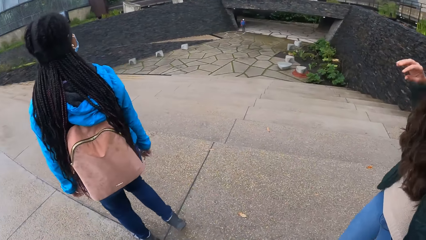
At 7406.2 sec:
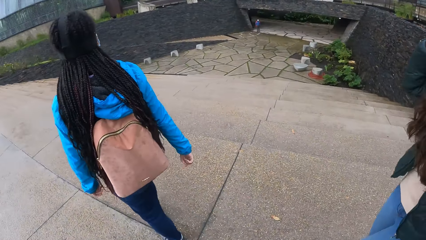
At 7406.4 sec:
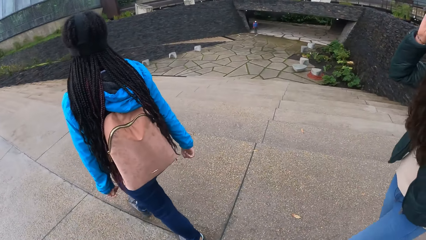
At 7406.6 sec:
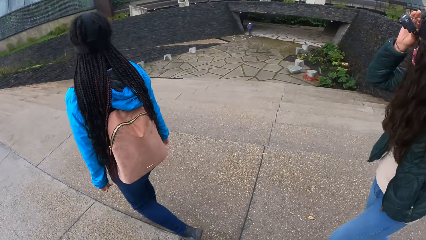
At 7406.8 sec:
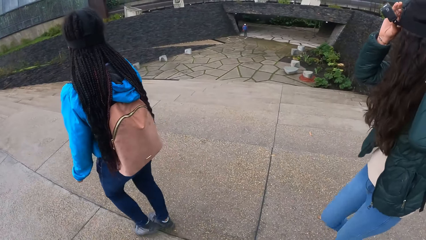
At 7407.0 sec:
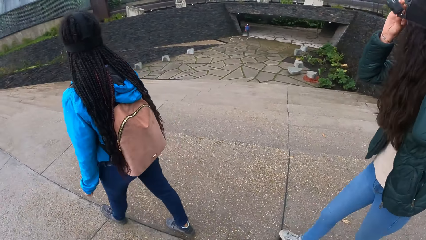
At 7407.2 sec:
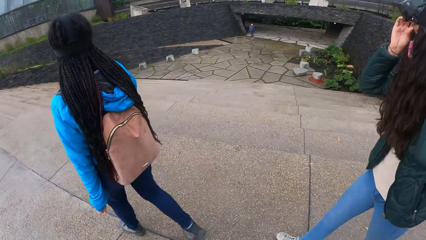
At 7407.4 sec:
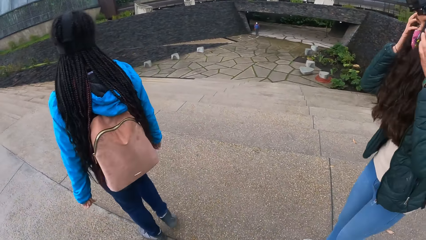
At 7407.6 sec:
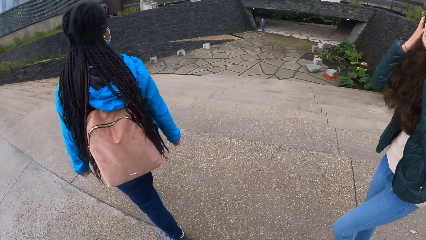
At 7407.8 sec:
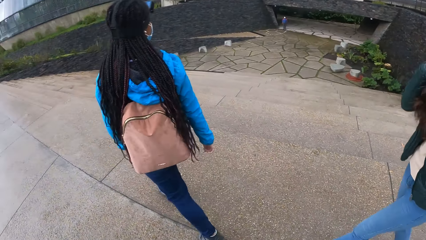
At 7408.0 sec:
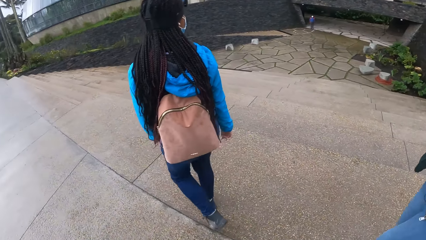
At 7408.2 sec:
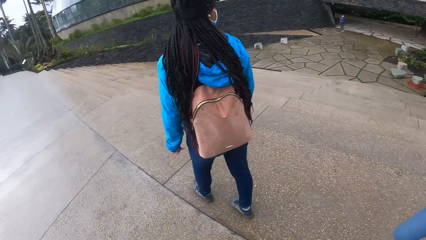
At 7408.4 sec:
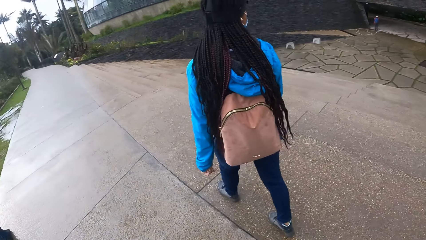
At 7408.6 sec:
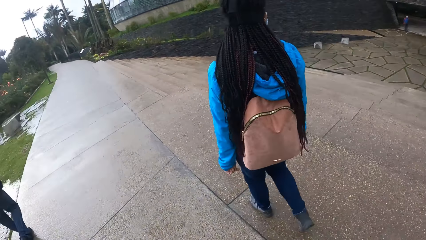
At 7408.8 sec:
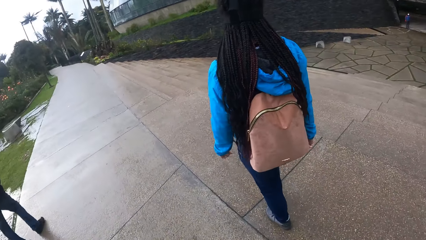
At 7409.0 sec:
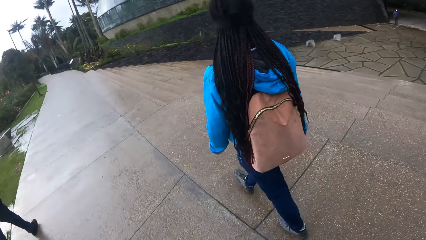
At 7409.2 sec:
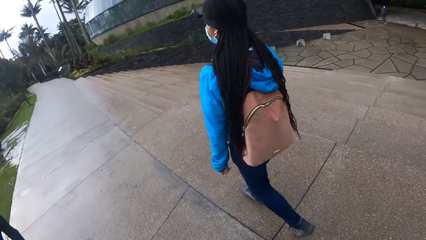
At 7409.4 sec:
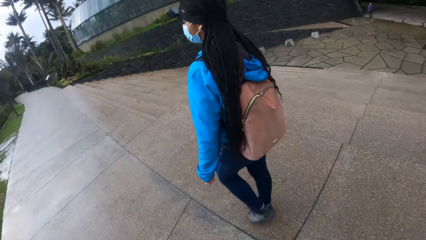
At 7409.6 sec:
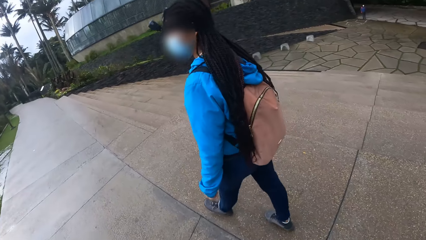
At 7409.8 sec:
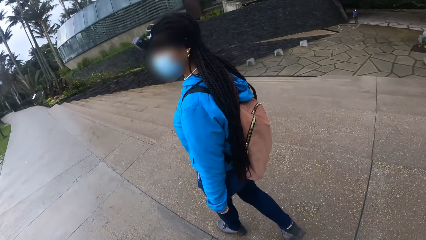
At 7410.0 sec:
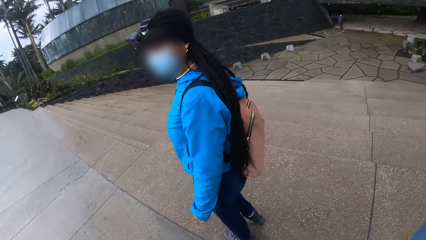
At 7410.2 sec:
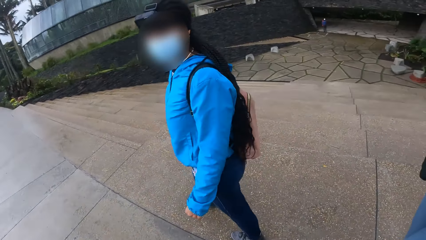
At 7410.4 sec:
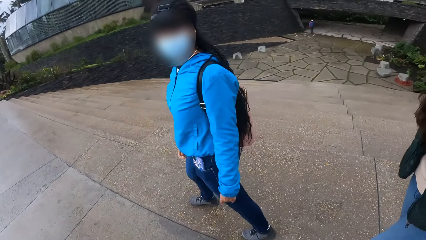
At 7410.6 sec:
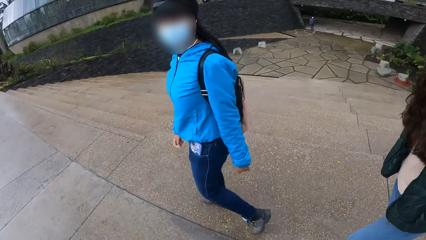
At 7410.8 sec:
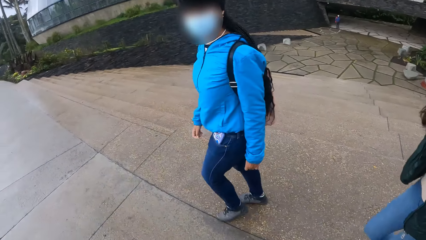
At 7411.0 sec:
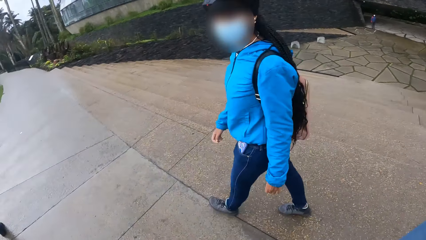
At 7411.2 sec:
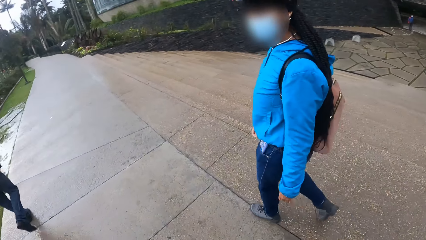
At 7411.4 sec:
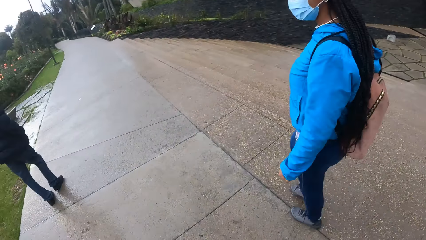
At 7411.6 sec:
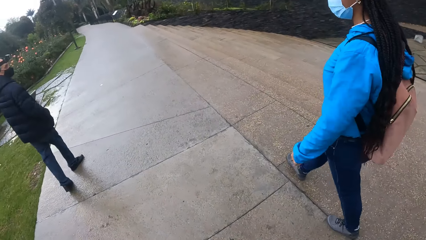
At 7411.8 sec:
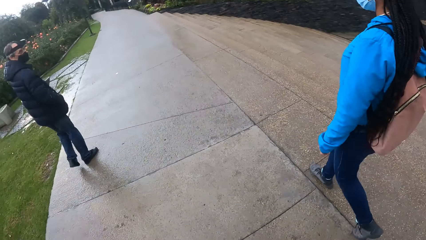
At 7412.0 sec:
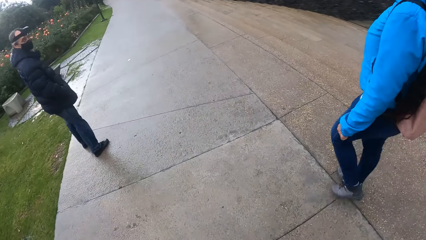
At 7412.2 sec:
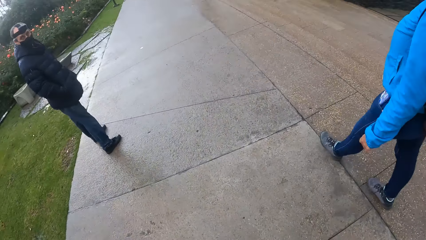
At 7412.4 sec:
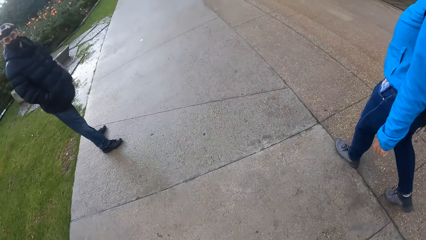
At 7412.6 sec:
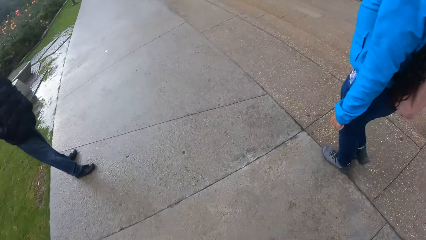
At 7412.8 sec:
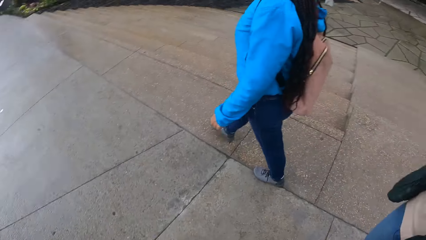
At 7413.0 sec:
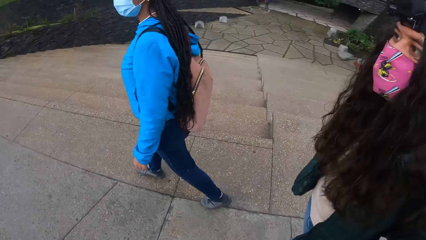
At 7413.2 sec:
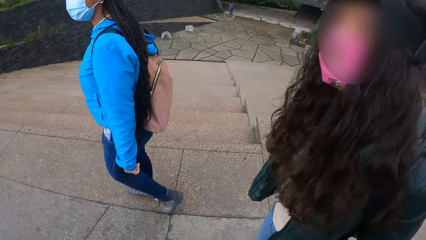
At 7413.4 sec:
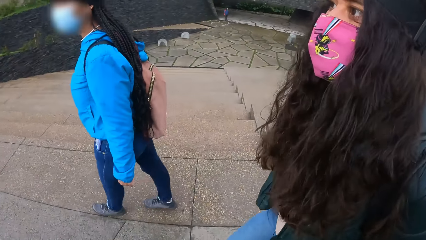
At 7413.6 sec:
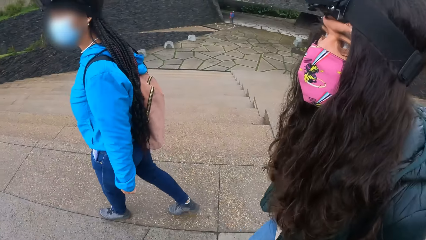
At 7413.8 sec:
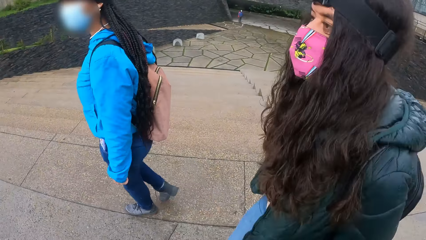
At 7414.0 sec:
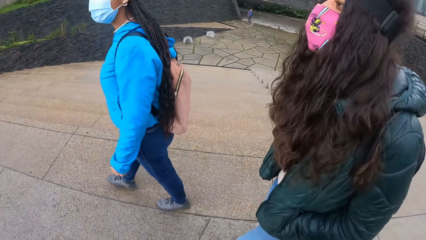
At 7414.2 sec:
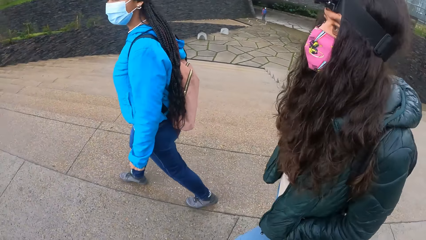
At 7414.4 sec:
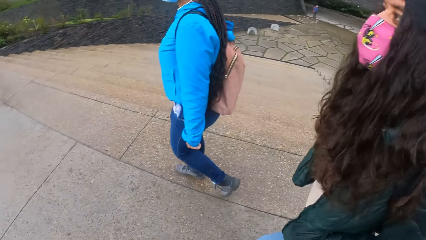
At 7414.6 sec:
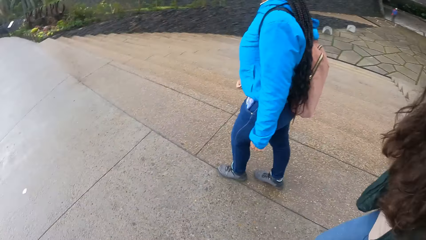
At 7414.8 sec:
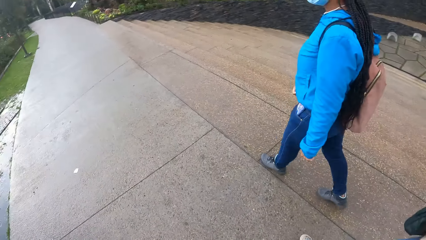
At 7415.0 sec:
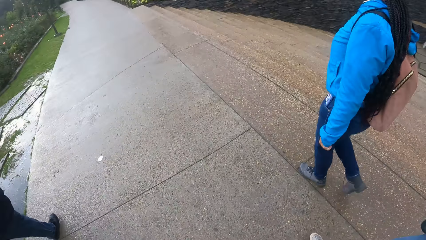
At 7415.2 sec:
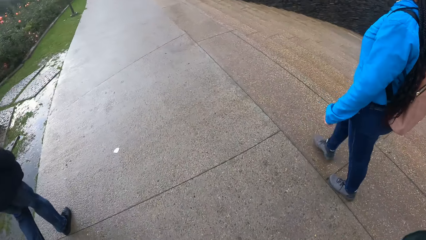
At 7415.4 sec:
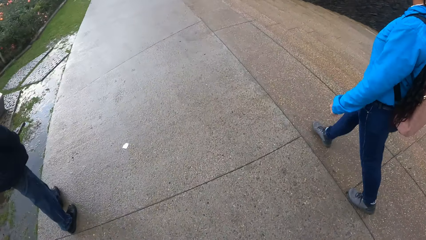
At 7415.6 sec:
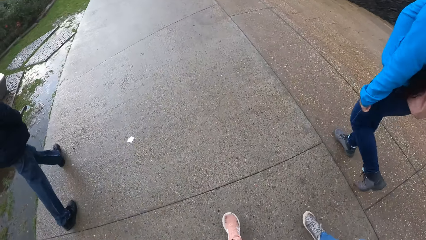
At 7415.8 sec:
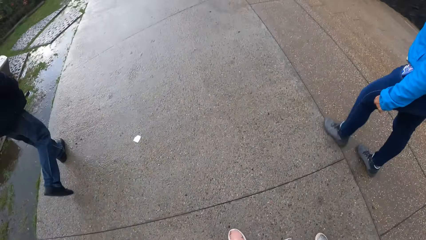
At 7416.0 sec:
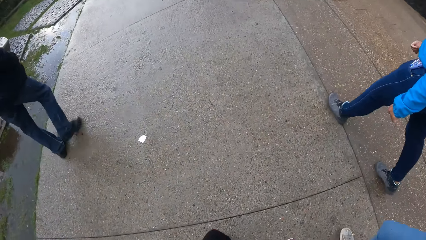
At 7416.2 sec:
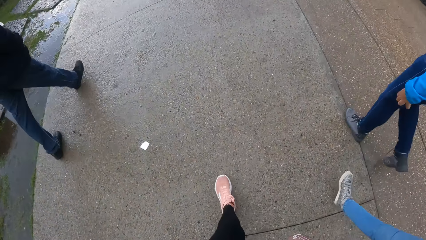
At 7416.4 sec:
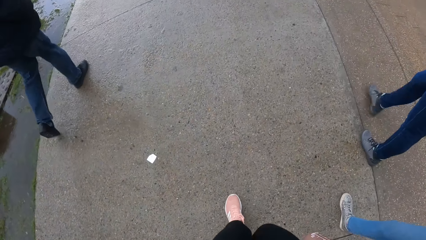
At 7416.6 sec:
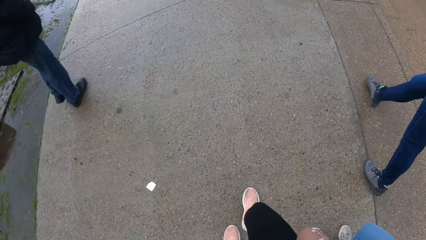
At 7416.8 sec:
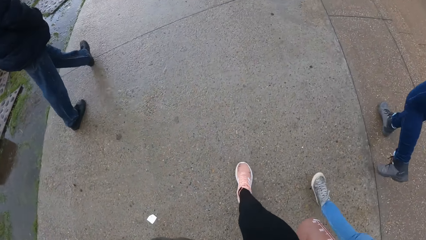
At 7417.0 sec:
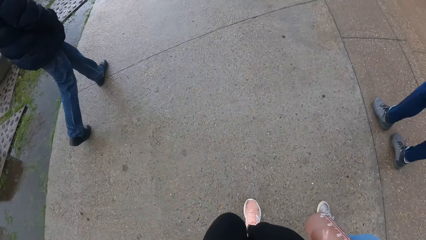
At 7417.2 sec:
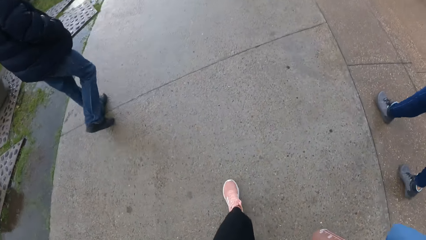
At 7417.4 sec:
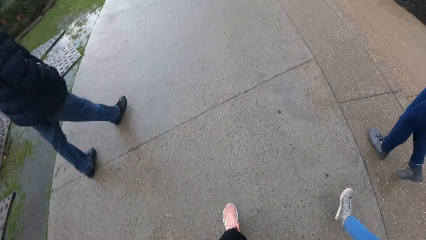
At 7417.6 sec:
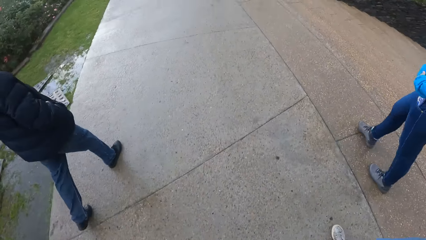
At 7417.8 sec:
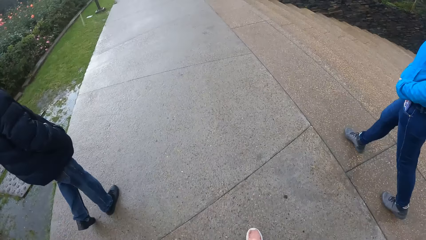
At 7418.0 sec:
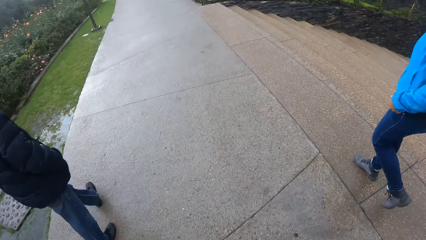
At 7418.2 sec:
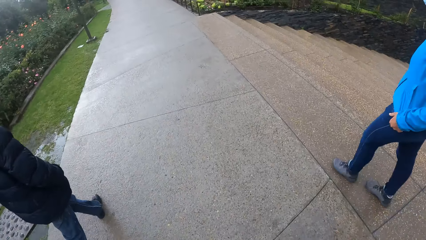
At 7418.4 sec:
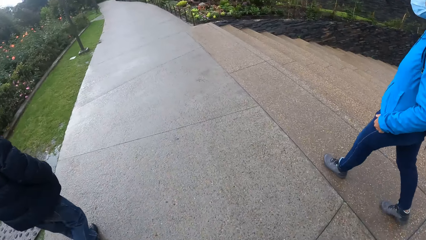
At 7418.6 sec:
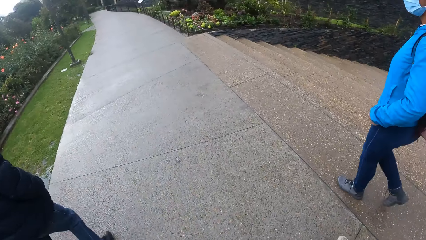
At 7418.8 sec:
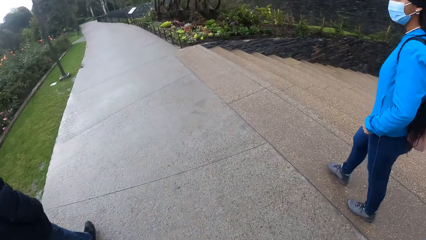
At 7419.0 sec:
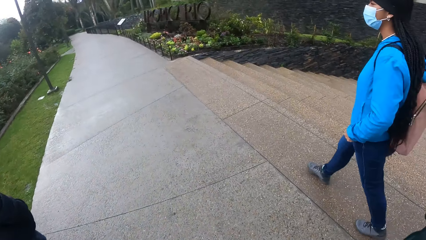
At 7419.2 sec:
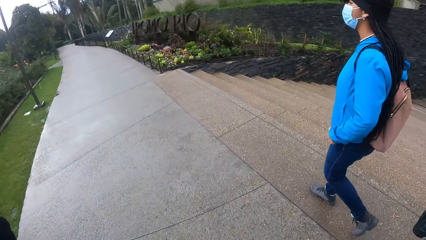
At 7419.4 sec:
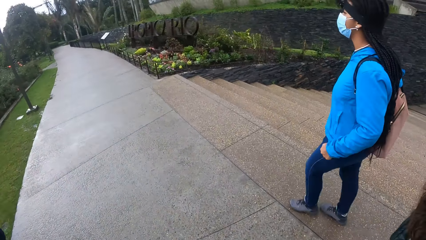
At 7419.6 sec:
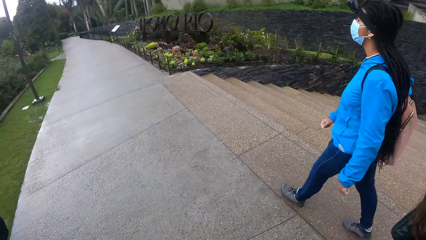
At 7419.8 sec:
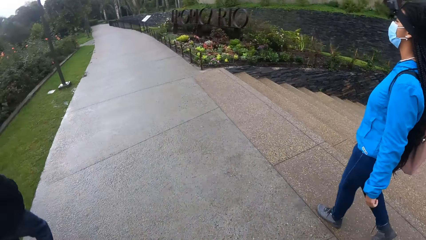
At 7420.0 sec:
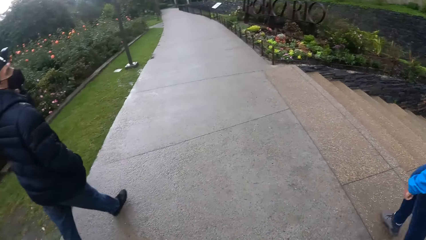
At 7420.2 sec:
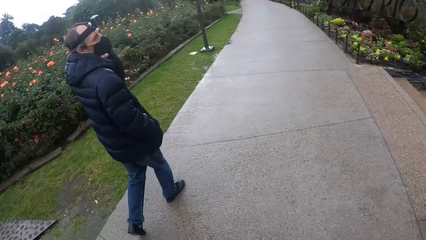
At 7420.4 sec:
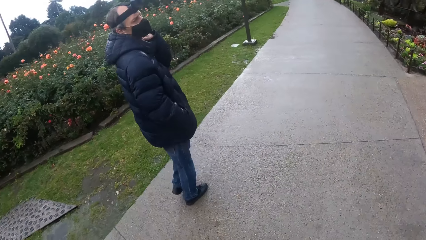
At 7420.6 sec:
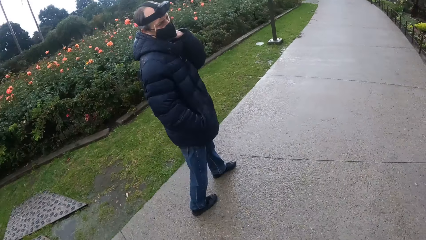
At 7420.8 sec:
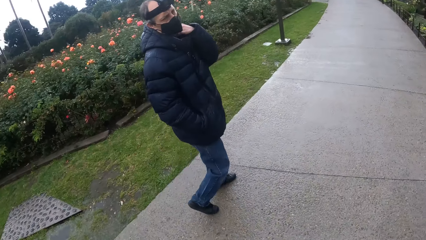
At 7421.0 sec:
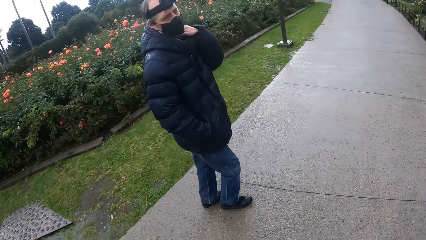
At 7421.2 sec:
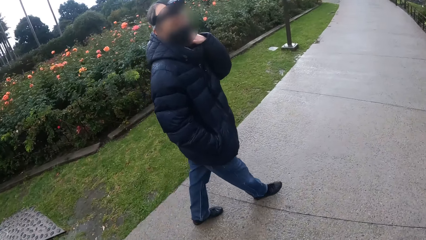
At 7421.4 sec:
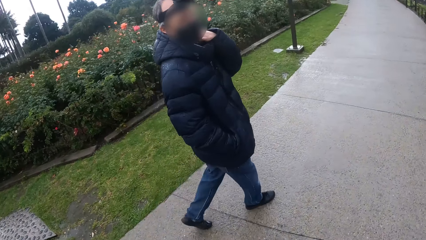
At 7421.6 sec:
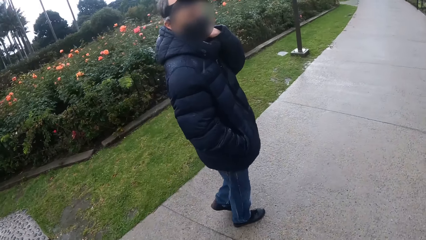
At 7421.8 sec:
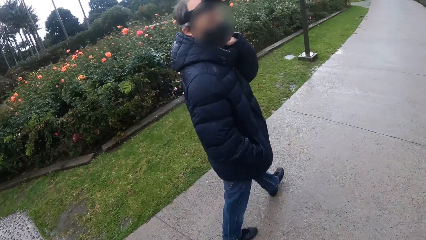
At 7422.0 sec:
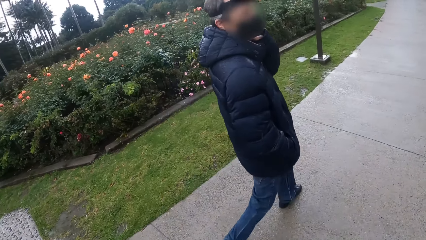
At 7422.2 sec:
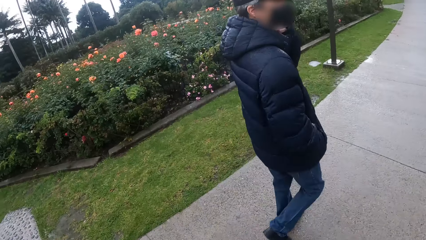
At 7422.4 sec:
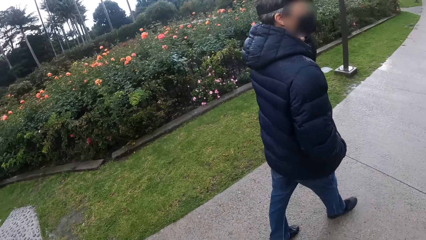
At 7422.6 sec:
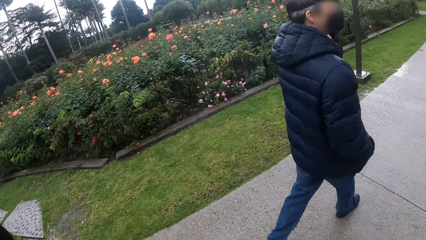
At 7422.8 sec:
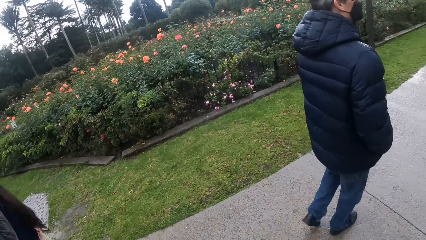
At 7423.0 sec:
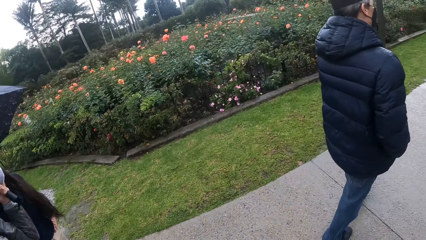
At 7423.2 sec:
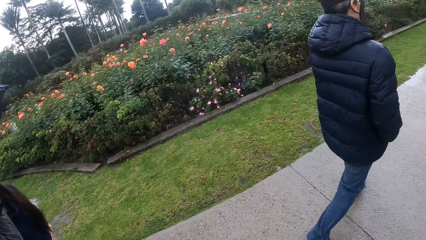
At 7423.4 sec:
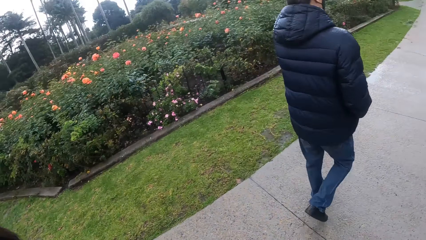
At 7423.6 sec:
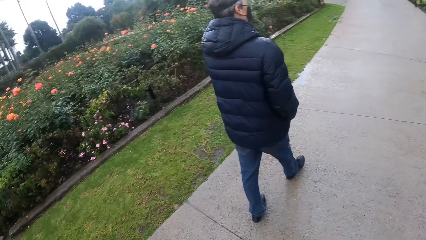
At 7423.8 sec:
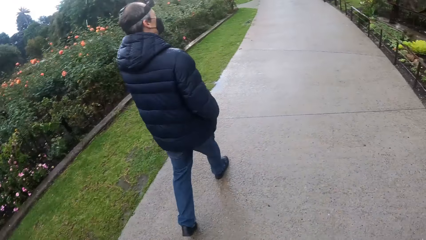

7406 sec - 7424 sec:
A woman adjusts a camera on her head with her right hand. The camera wearer follows another woman, a man and the first woman on the pathway. The first woman touches her face with her hands and touches her hair with both hands. The camera wearer follows the other woman, the man and the first woman on the pathway again. The other woman adjusts her hoodie with both hands.
